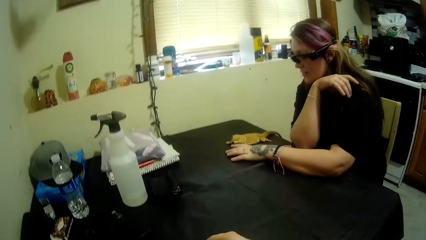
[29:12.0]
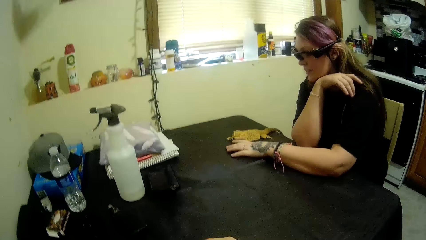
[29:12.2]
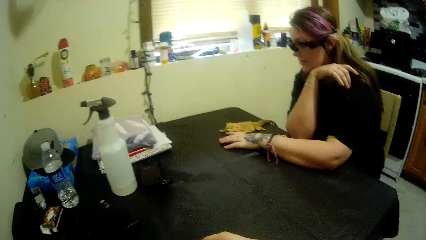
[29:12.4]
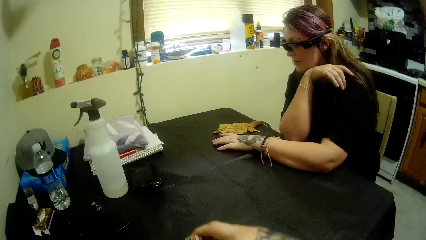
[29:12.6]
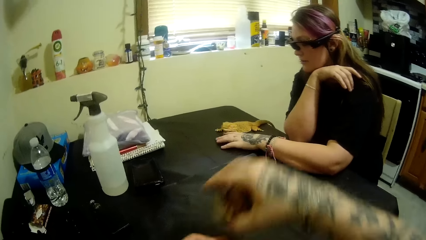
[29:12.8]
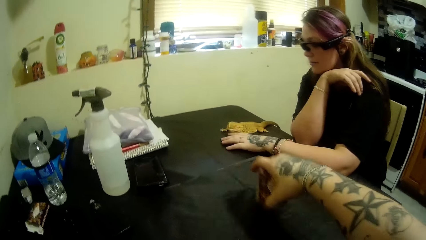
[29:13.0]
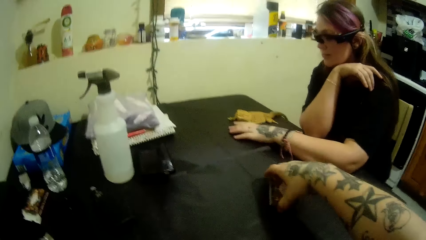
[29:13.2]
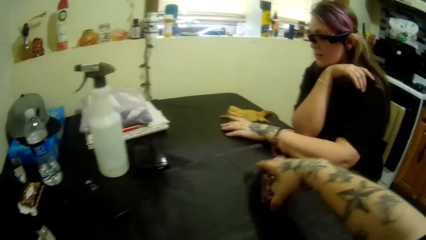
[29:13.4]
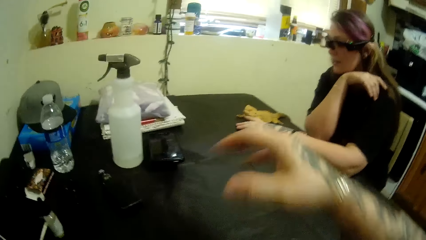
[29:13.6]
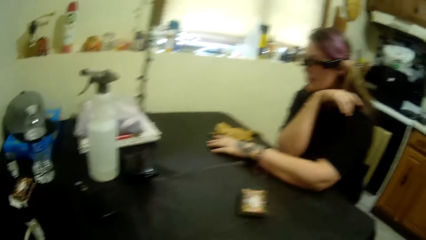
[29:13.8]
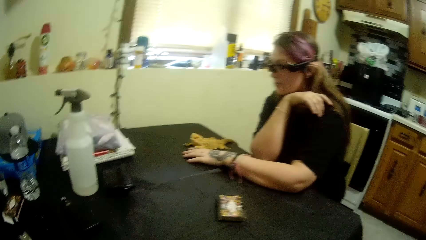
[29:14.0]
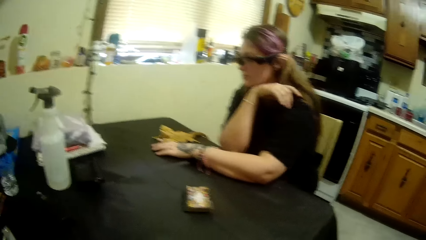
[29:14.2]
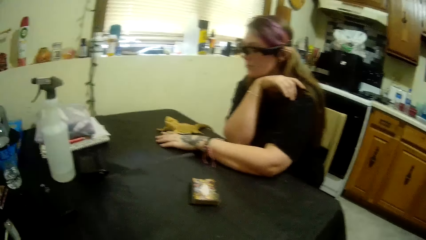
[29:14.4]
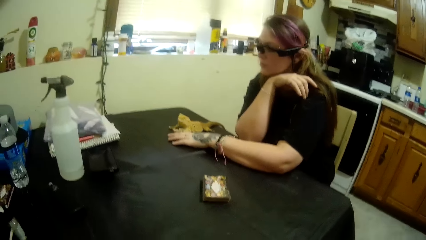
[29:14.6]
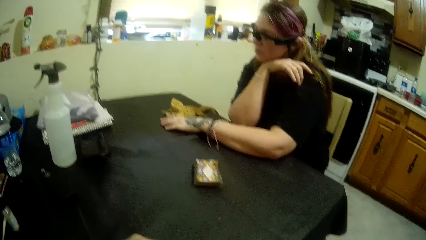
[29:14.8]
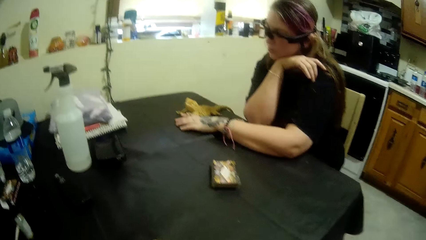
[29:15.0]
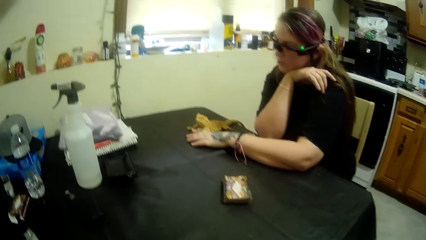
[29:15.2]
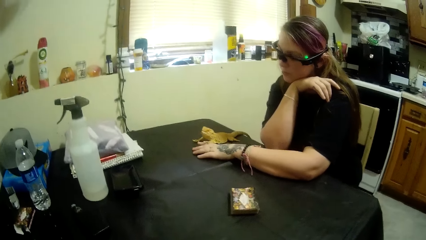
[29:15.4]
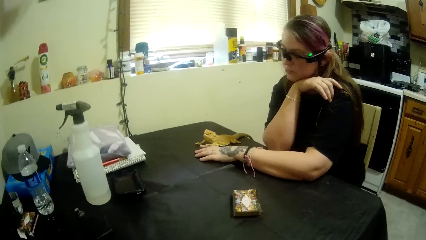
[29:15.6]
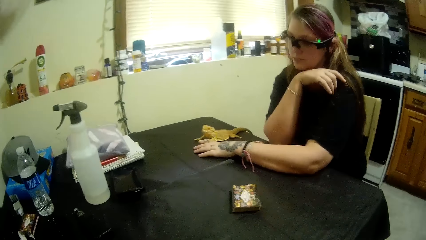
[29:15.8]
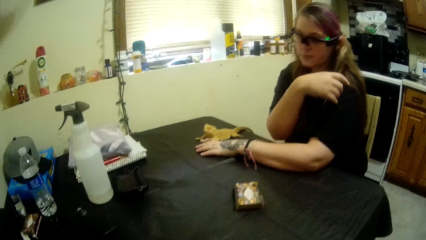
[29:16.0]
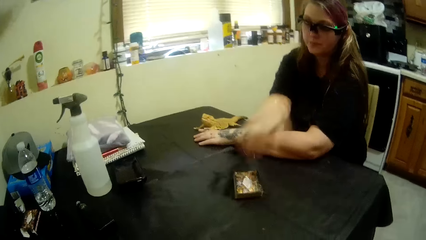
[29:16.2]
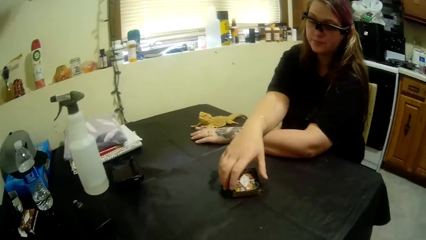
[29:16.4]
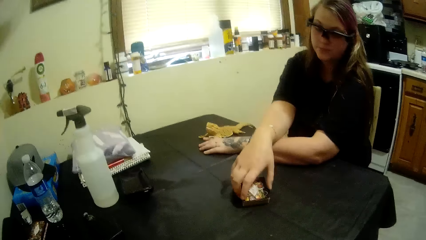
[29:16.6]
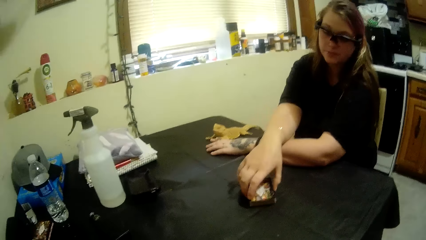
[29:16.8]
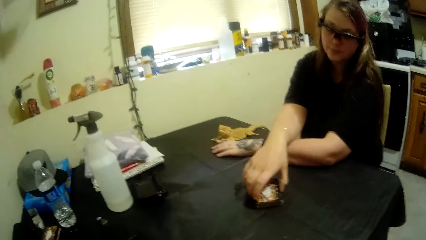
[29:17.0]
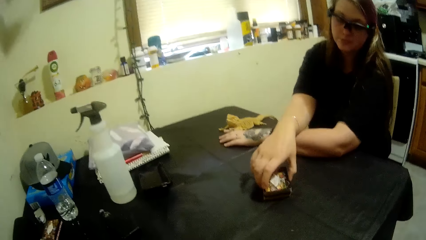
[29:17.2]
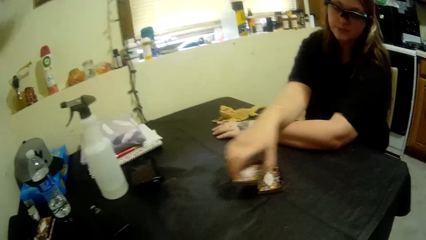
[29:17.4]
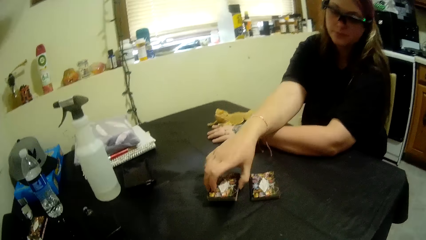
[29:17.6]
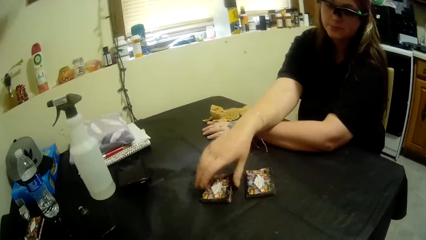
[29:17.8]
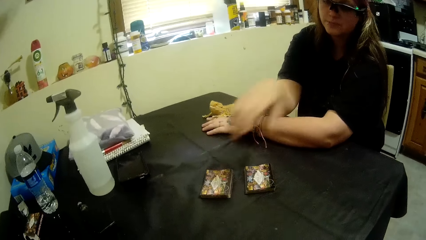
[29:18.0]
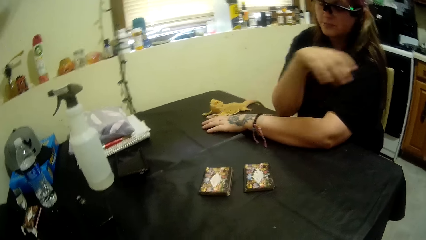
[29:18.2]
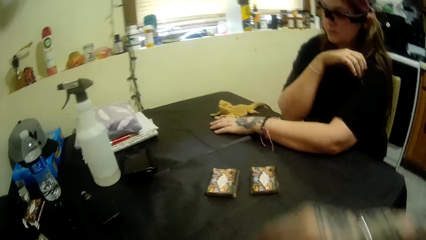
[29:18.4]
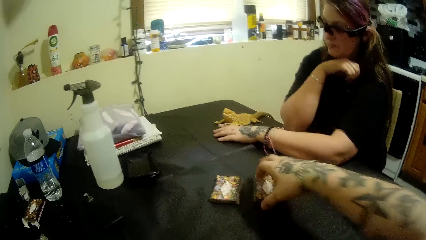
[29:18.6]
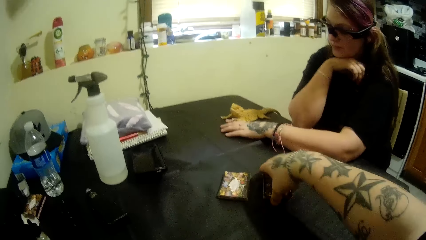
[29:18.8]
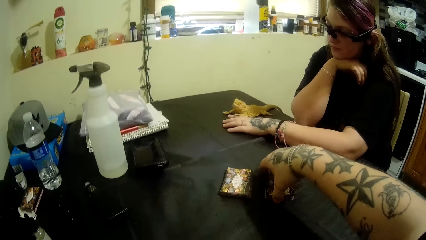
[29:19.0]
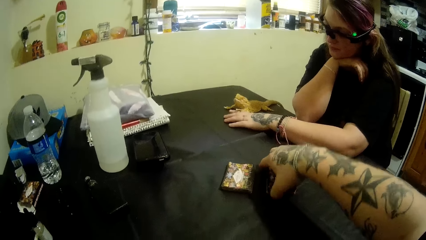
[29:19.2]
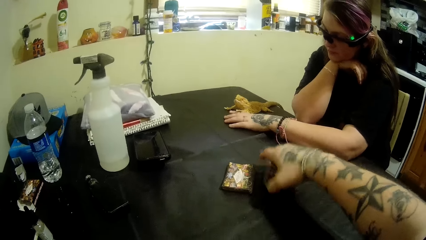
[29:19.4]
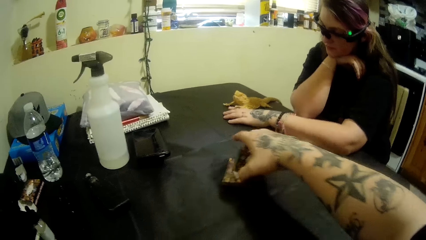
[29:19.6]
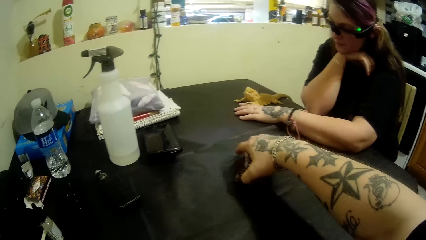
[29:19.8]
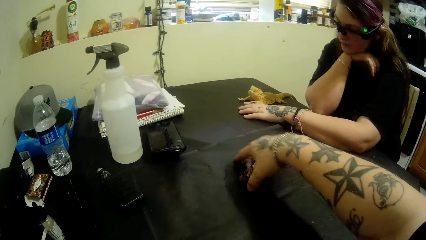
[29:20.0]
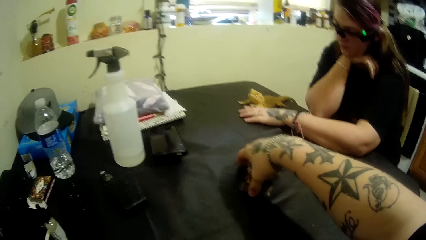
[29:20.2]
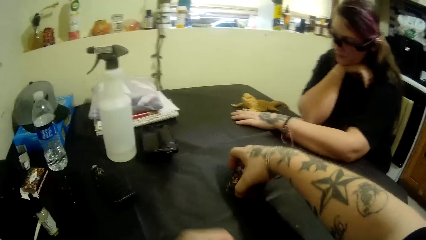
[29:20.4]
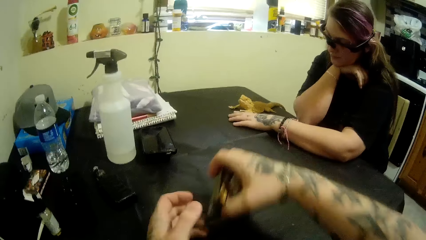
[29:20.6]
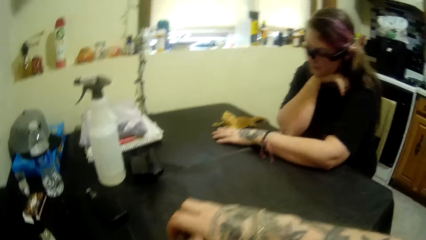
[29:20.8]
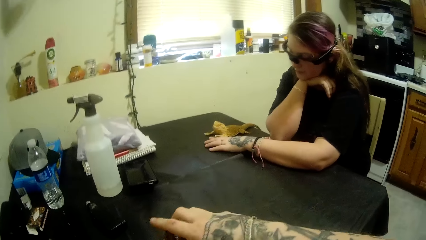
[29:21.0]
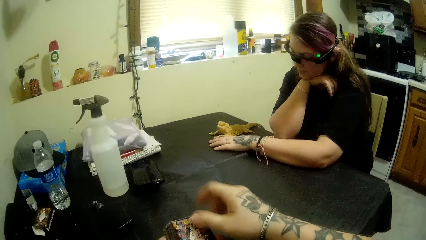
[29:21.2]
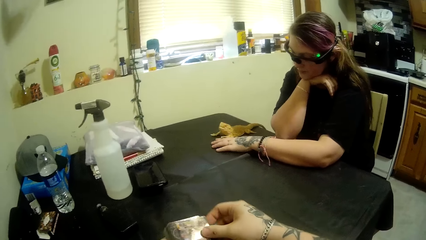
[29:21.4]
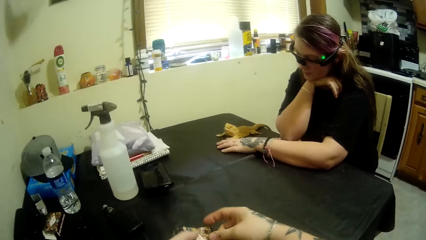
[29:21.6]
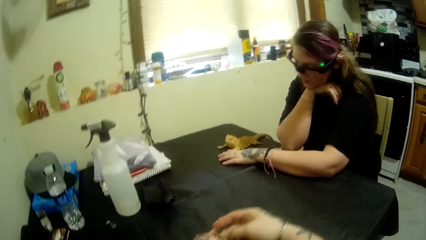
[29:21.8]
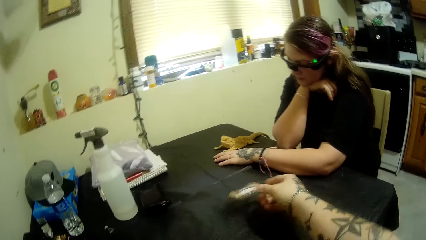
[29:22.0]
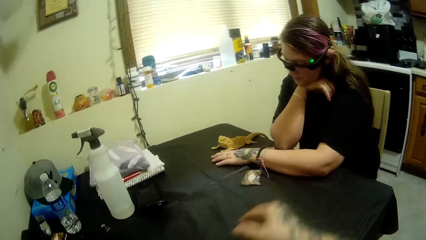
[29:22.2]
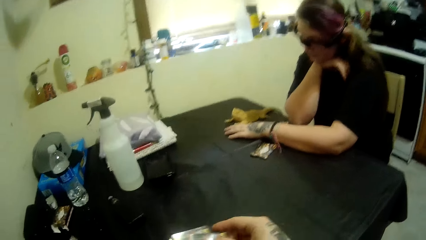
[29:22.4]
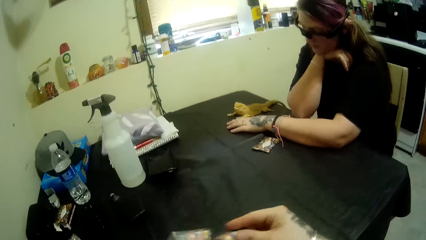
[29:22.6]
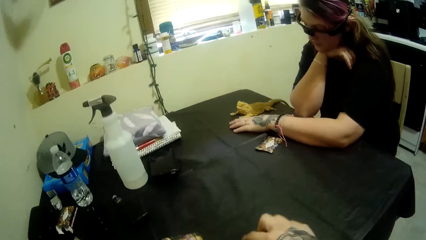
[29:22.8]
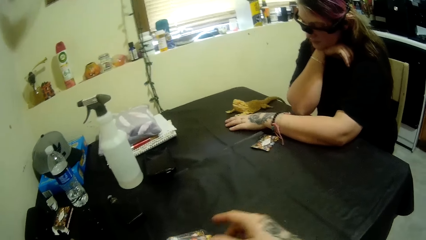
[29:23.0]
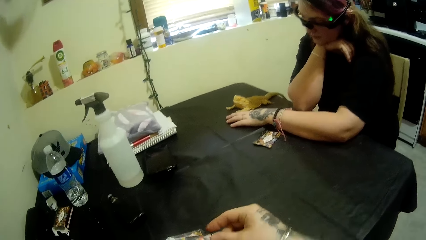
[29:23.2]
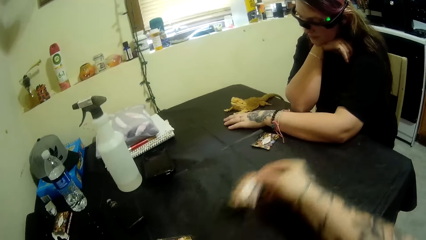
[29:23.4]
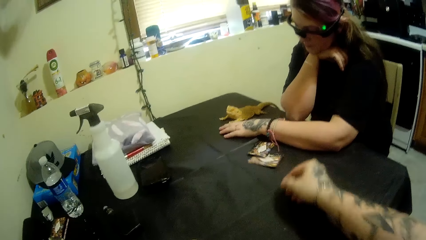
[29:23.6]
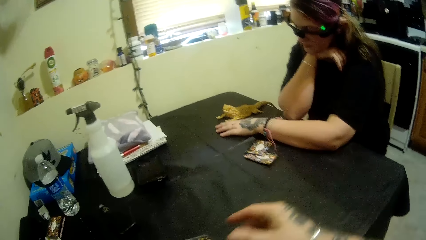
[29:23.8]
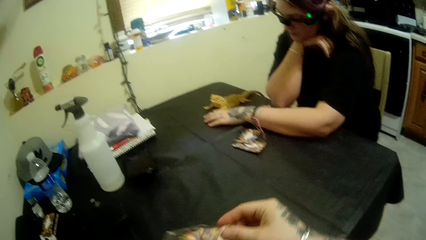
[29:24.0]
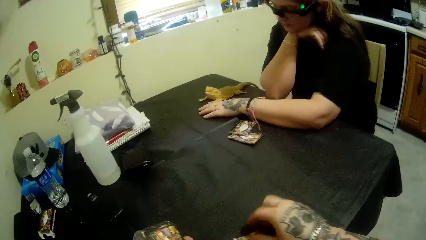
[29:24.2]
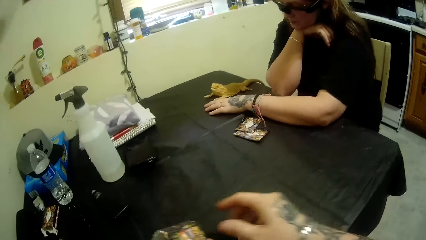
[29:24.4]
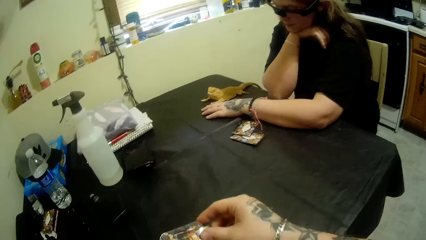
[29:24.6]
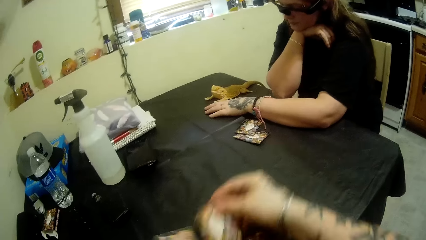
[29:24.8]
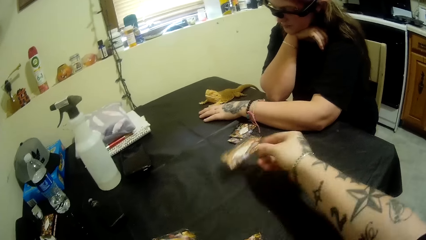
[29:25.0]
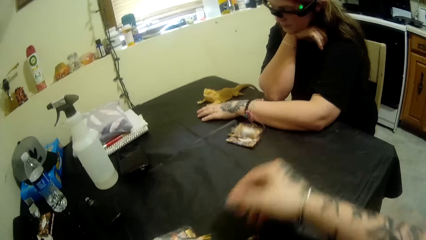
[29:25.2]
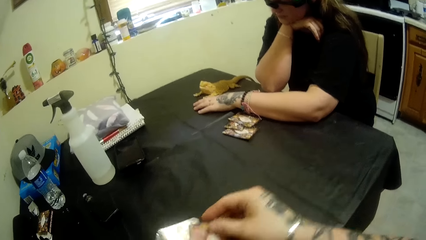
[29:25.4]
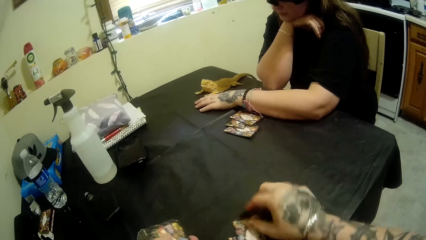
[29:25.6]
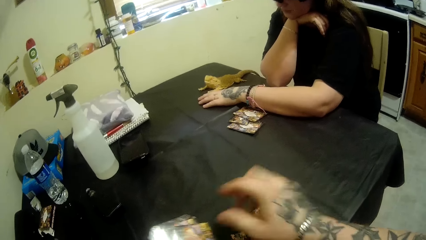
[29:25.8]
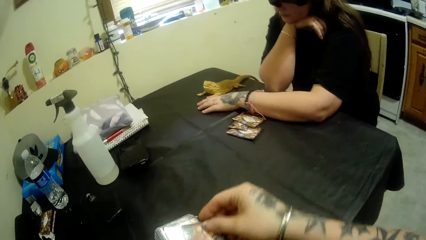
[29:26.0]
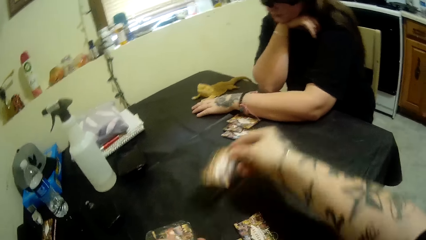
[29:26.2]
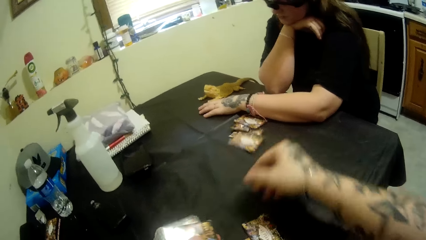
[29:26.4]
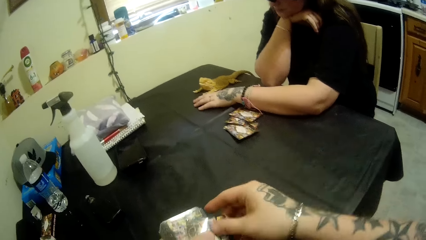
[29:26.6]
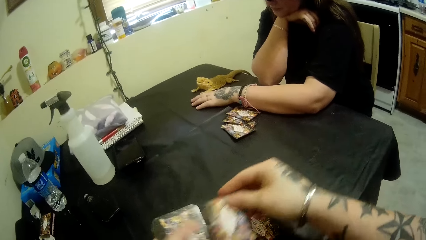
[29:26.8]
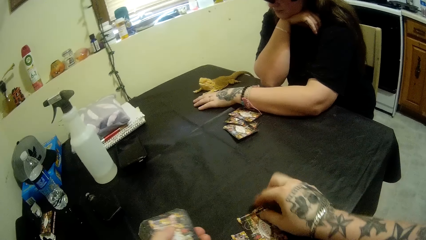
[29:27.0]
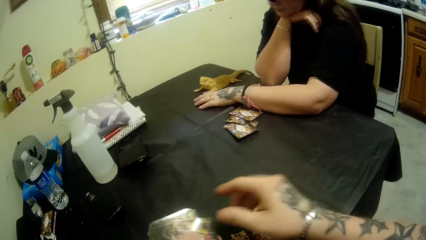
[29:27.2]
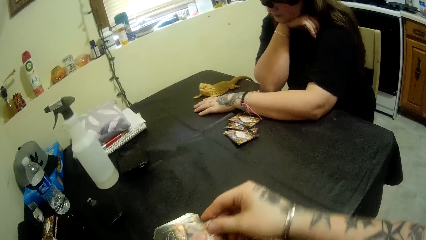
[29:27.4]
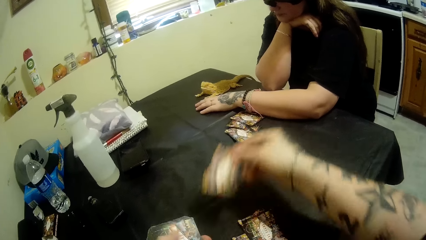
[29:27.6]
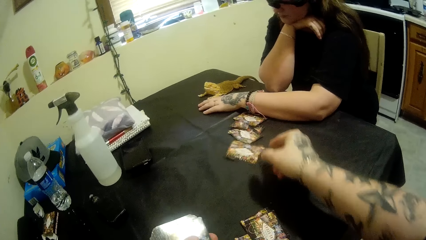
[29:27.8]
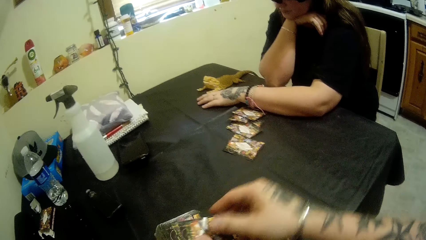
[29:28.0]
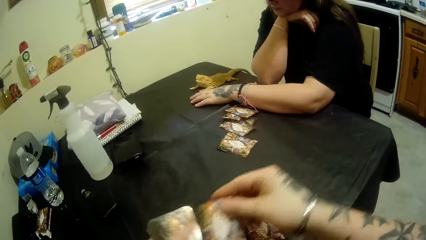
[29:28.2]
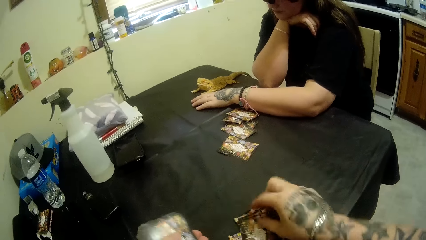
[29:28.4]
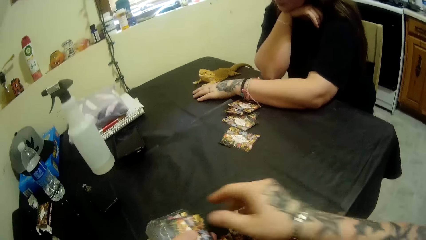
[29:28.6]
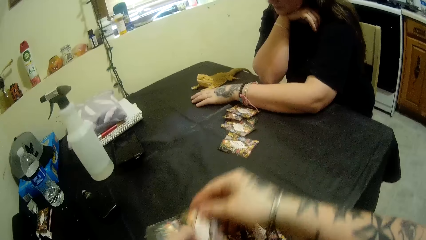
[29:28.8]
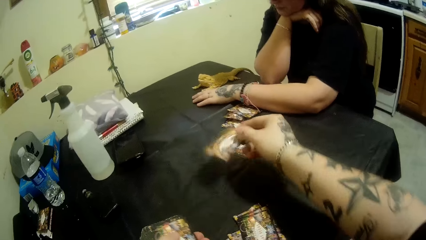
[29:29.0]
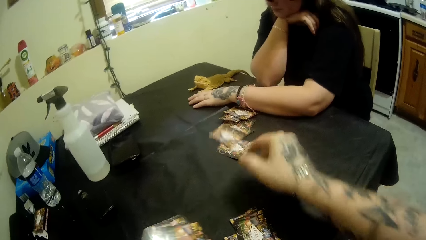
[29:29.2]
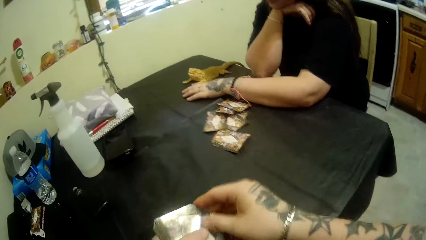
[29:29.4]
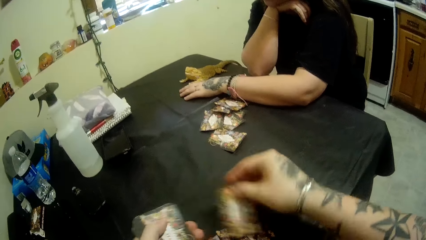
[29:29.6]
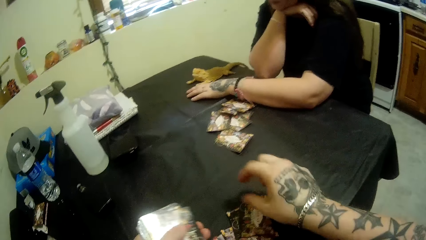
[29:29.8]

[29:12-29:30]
The camera wearer places a deck of cards towards a woman. He observes the woman and talks to the woman. The woman picks cards from the deck and drops the cards on the table. The camera wearer picks up the deck of cards next to him. He places the deck of cards on top of another deck. He picks up the cards. He holds the deck of cards with both his hands. He divides the cards between him and the woman. He shuffles the cards.
